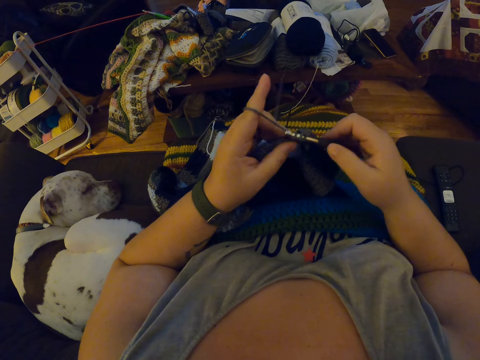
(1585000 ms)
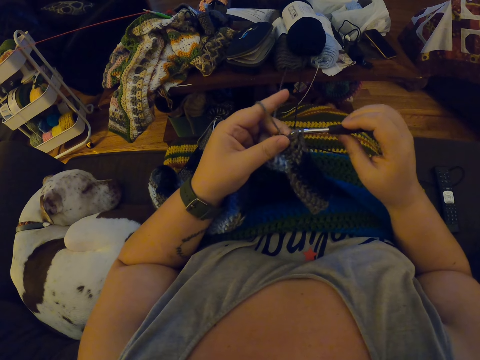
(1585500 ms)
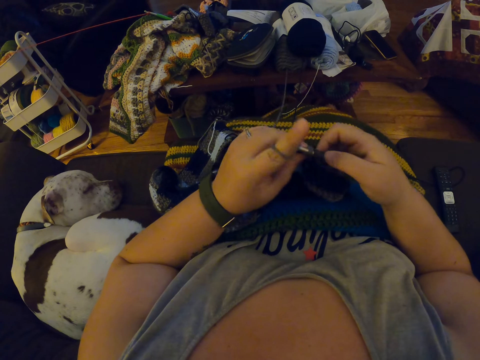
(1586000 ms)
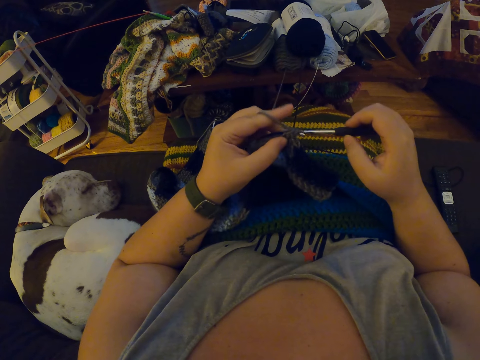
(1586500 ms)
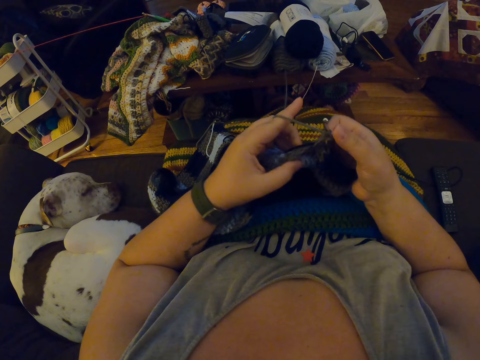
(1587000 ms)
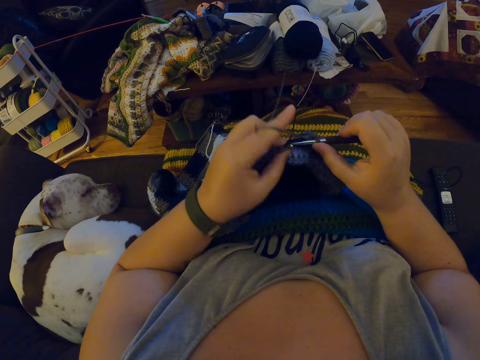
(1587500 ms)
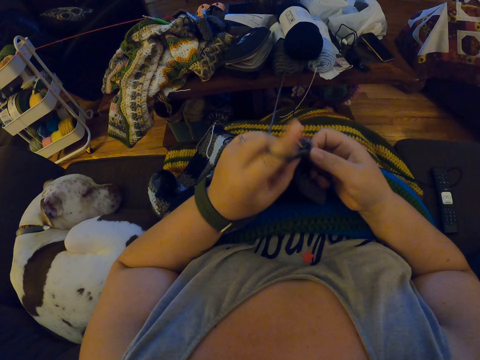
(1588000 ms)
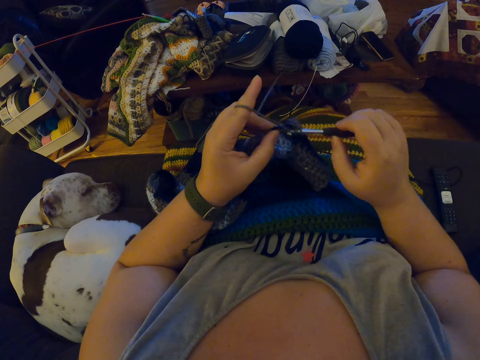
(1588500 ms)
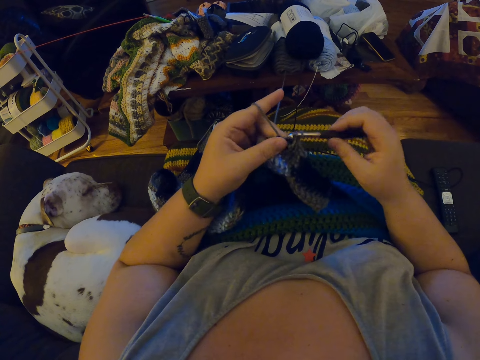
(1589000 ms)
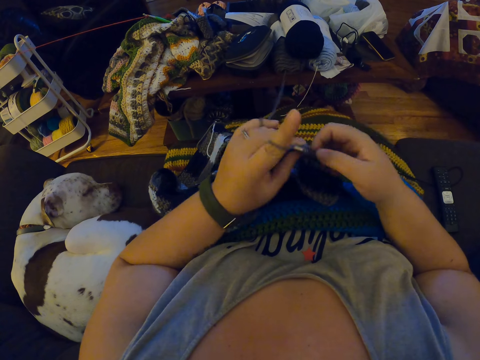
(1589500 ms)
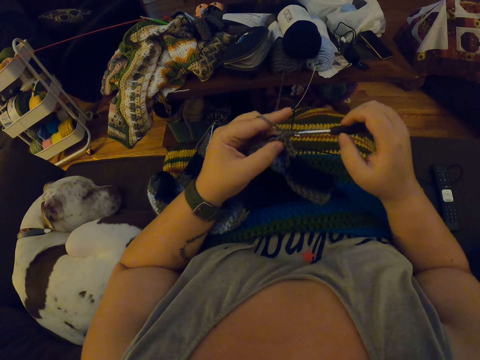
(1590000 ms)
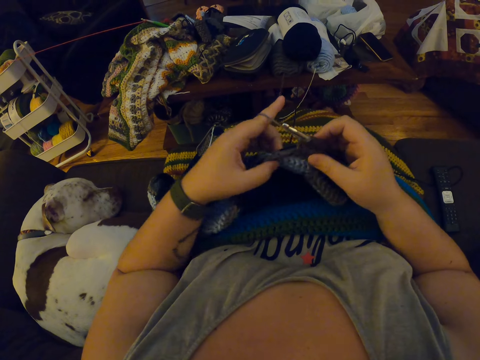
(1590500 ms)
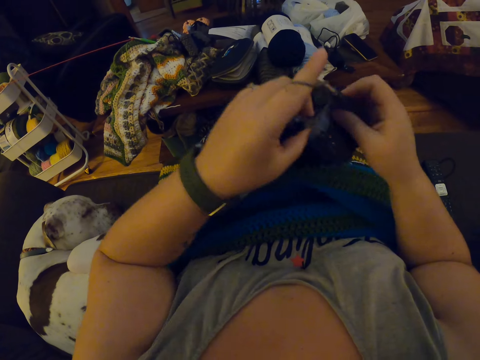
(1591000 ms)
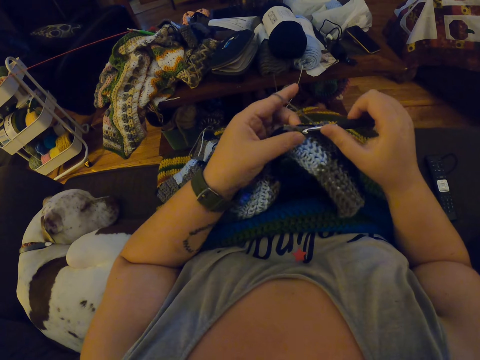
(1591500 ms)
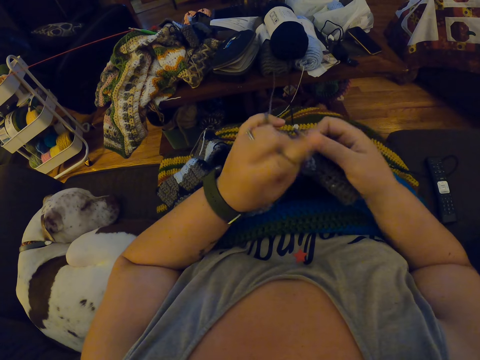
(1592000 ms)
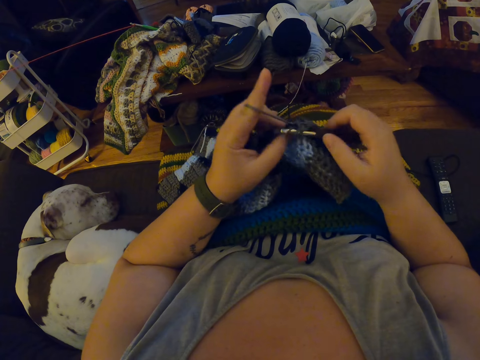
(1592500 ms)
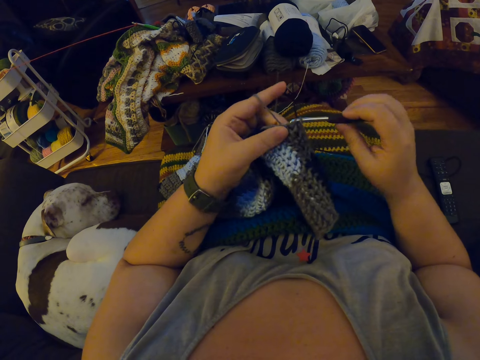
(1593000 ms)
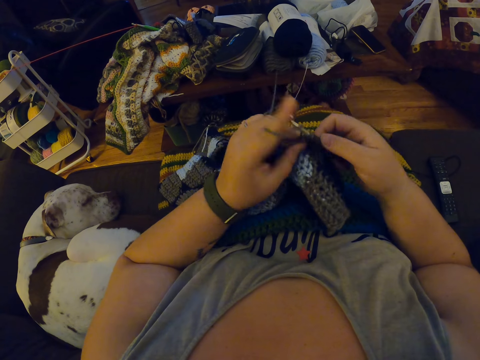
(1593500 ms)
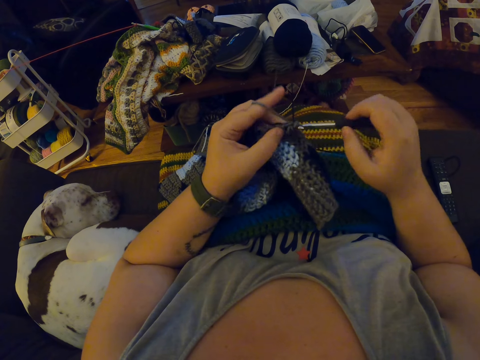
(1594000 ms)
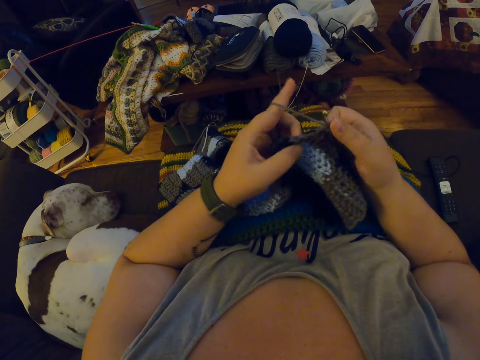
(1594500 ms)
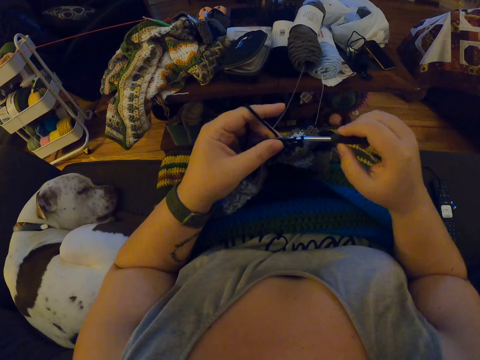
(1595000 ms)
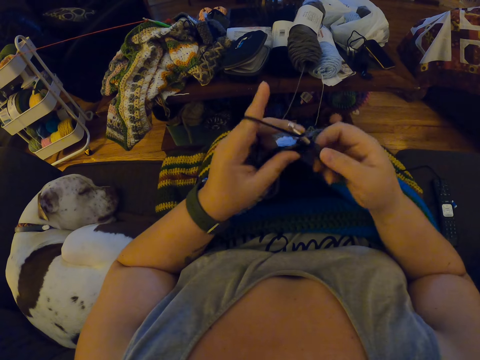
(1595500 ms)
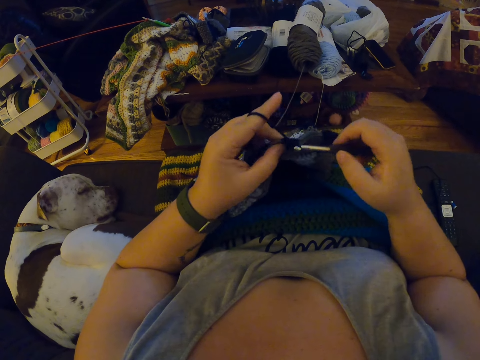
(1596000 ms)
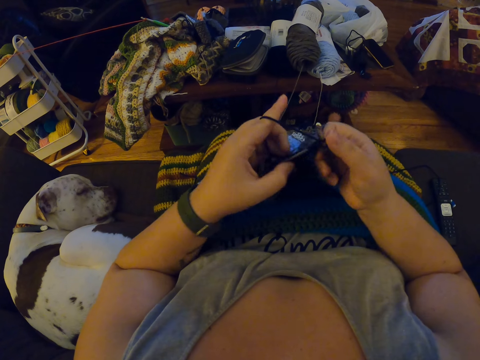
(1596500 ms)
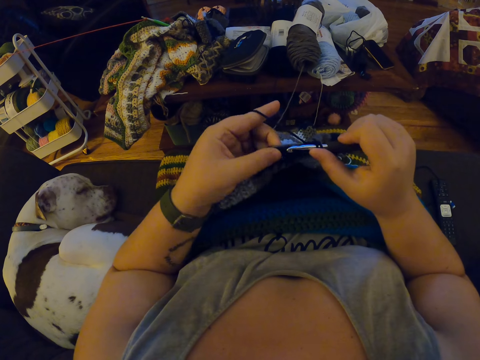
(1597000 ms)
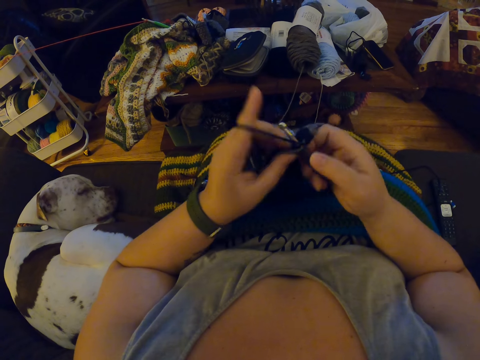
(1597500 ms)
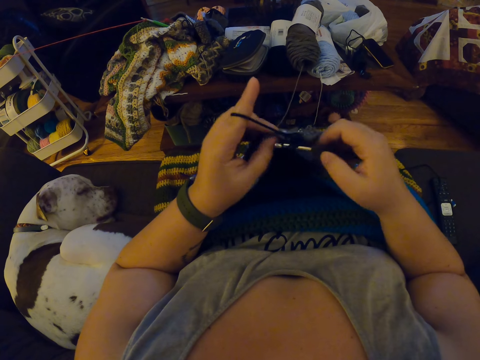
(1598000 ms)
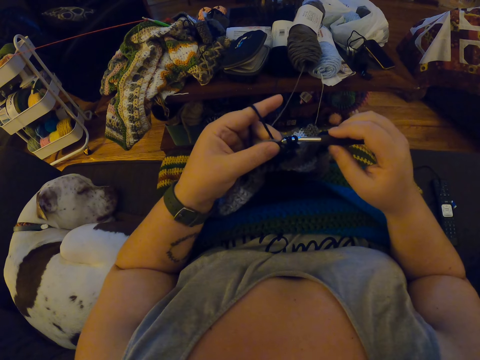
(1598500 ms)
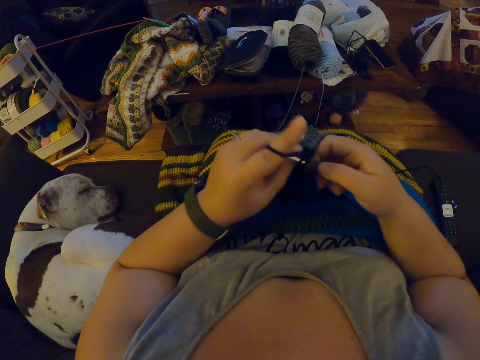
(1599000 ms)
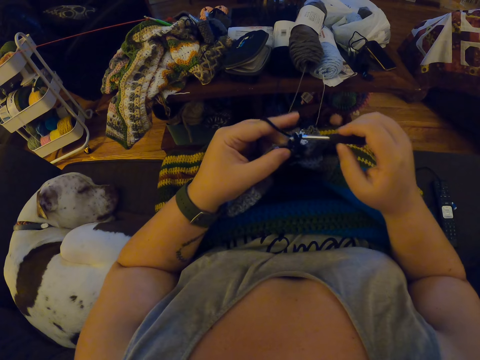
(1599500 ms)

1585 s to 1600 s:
The camera wearer lifts a fabric. She knits the fabric.

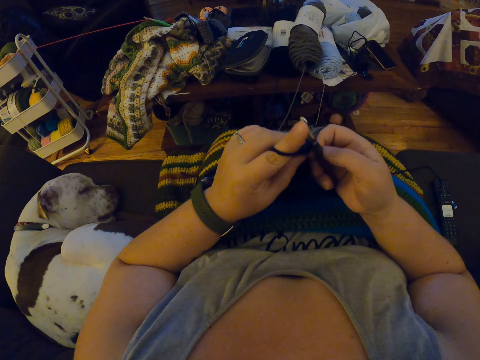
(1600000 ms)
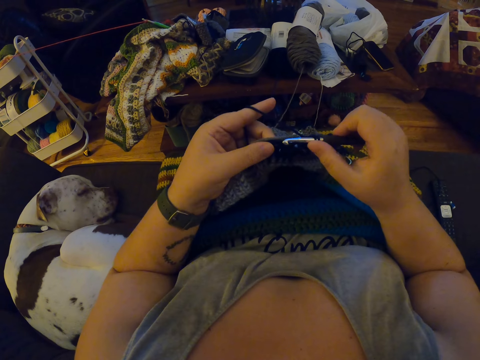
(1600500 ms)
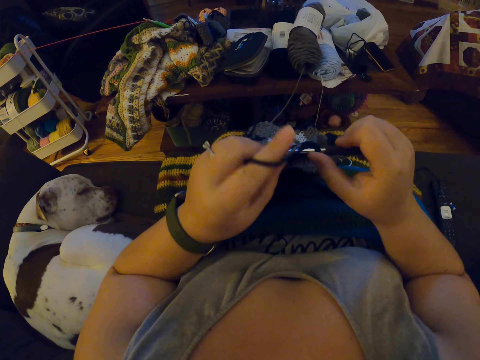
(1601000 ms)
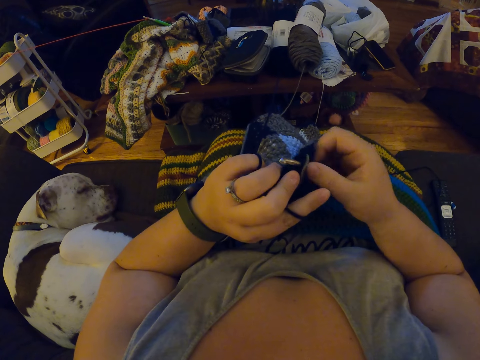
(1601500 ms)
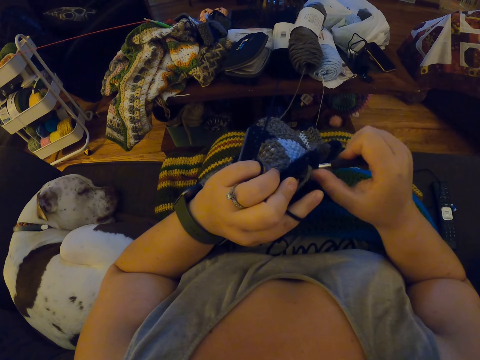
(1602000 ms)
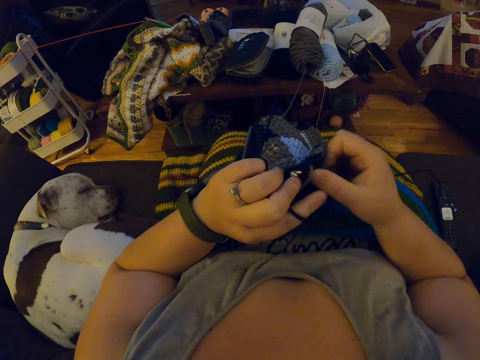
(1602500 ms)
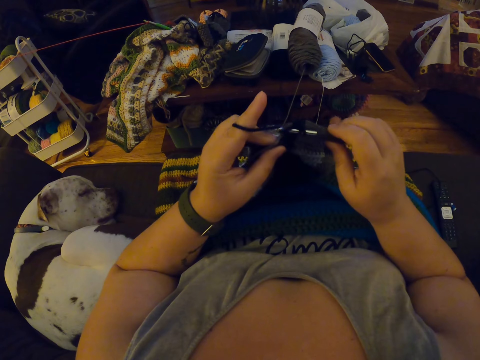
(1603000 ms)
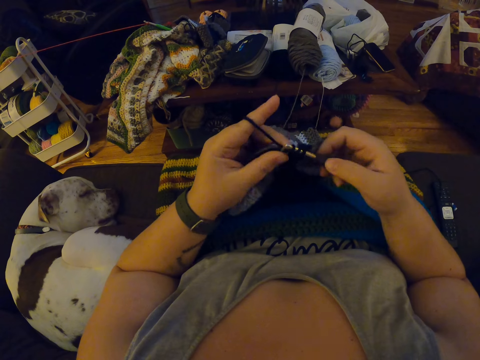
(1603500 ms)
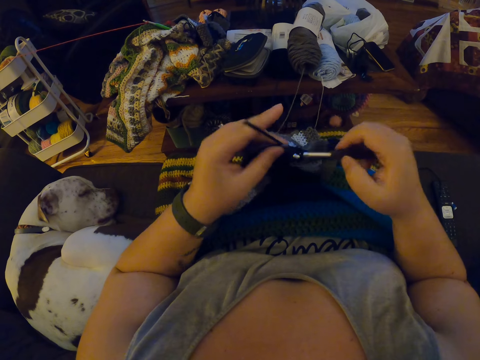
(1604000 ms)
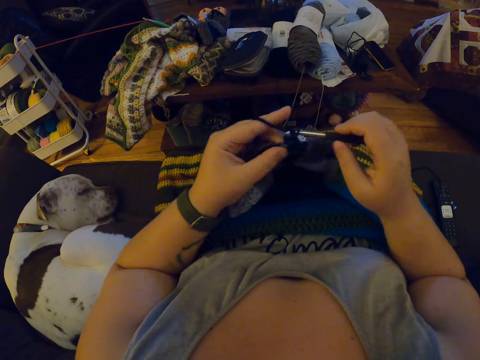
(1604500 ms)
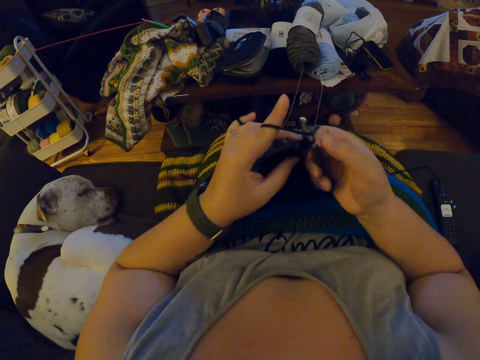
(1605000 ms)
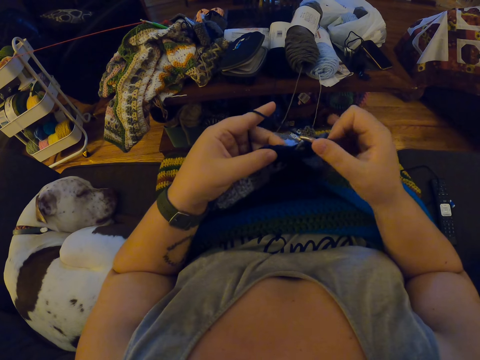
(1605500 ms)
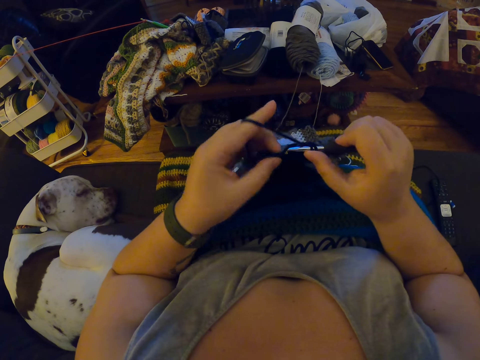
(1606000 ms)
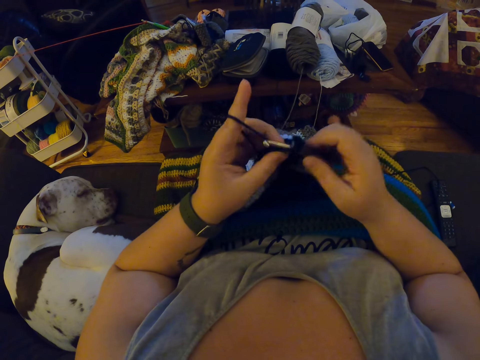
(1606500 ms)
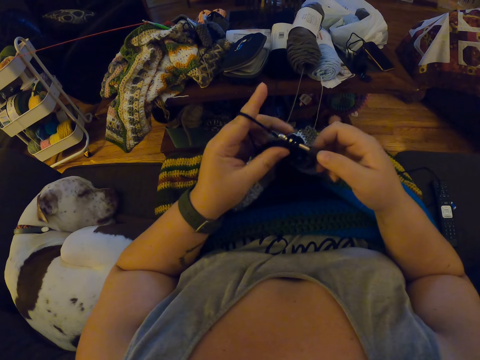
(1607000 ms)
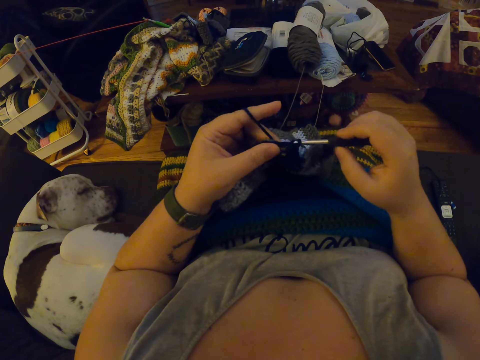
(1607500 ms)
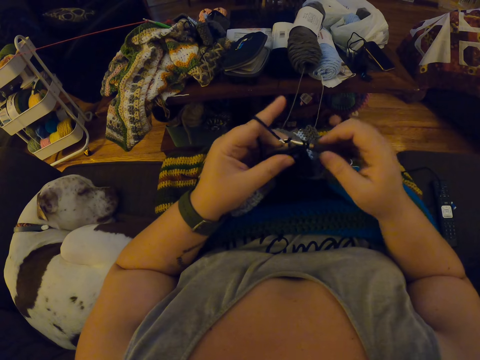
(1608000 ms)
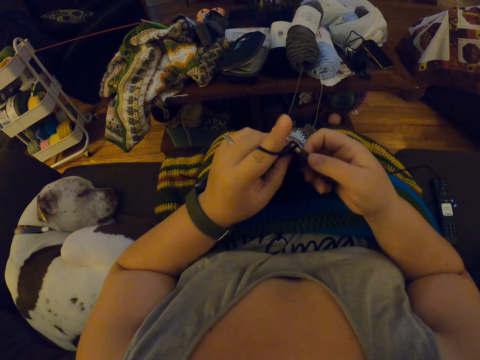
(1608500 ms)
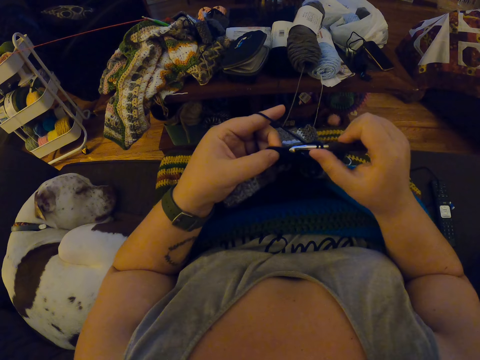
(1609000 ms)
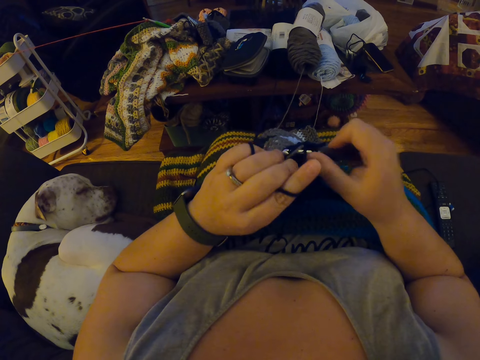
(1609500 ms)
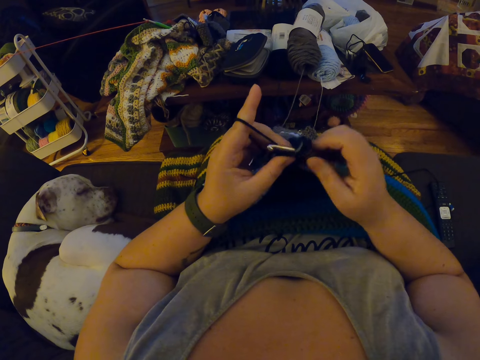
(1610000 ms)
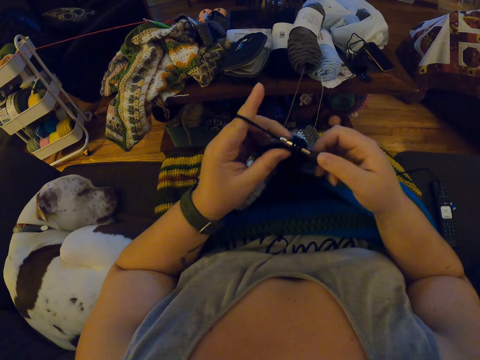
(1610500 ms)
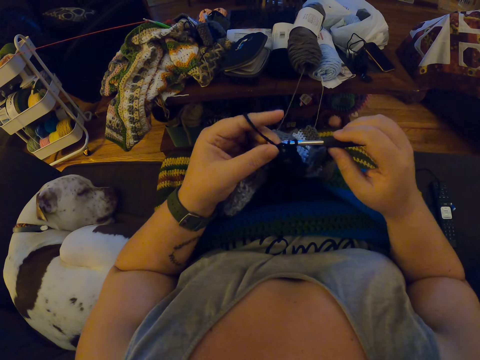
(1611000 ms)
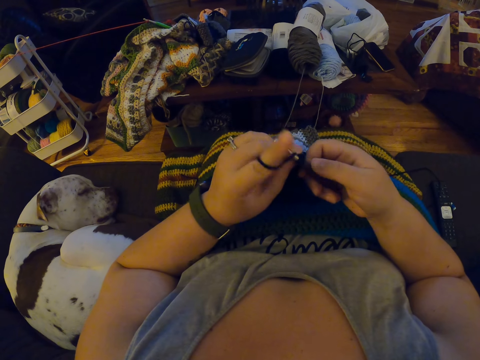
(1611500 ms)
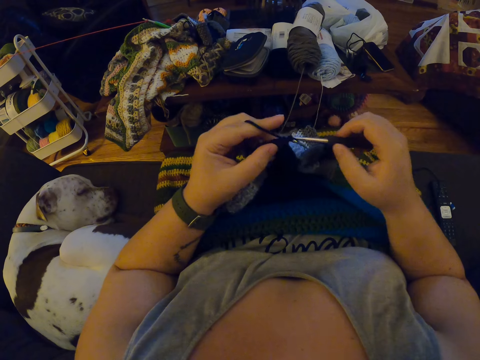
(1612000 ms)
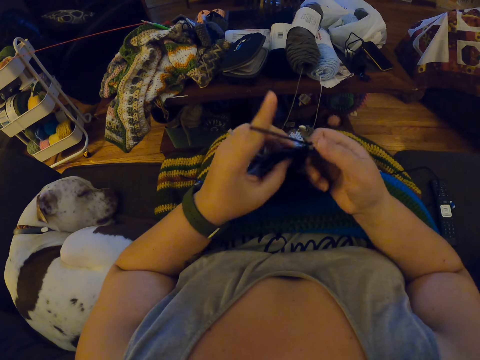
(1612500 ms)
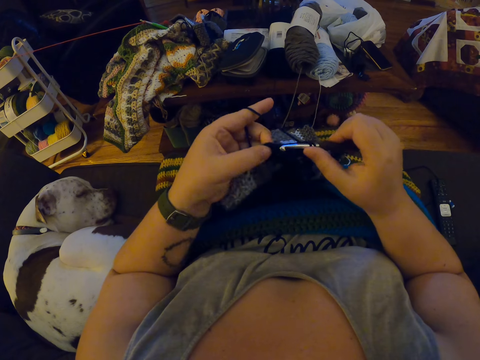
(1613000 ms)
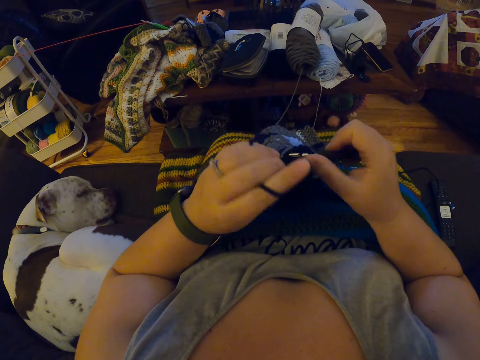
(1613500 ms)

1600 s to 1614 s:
The camera wearer yarns over a crochet. She knits a fabric.
